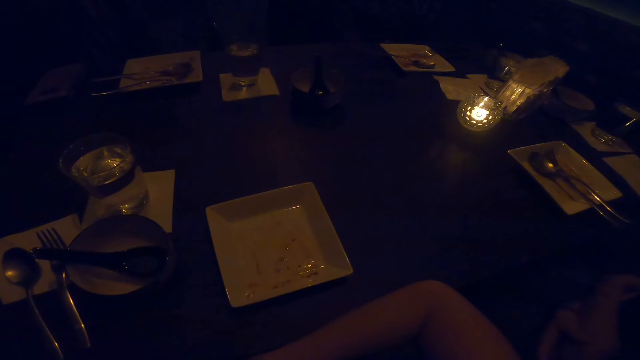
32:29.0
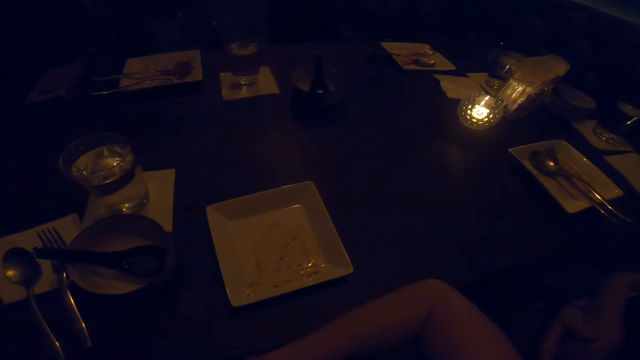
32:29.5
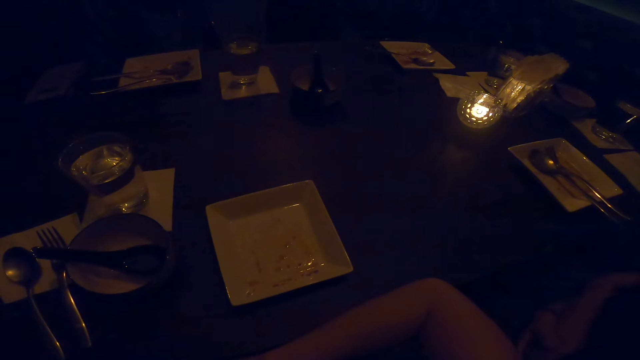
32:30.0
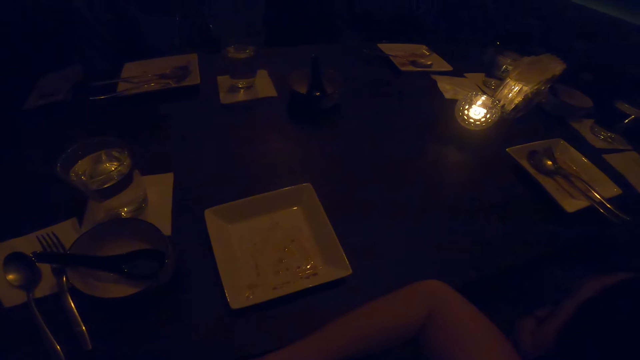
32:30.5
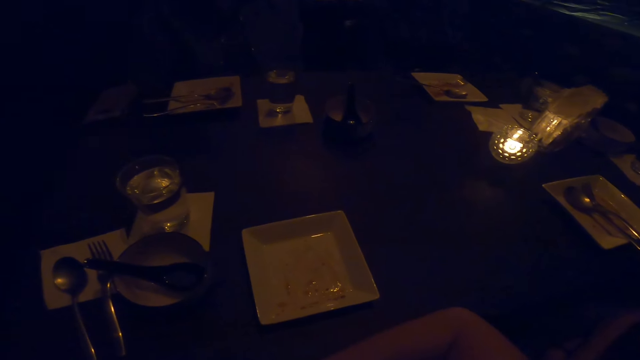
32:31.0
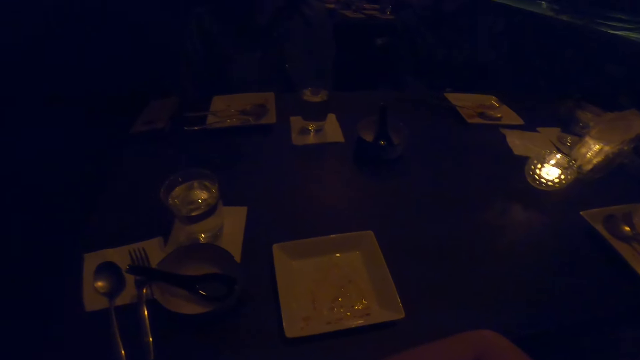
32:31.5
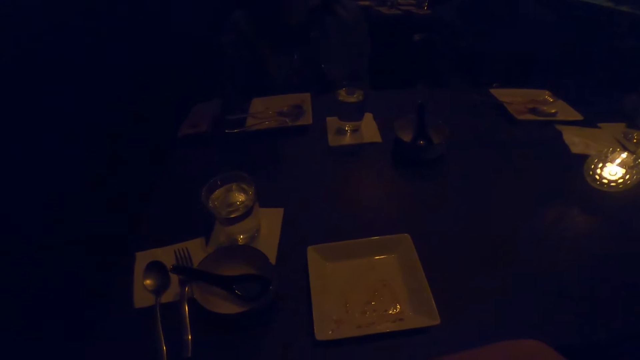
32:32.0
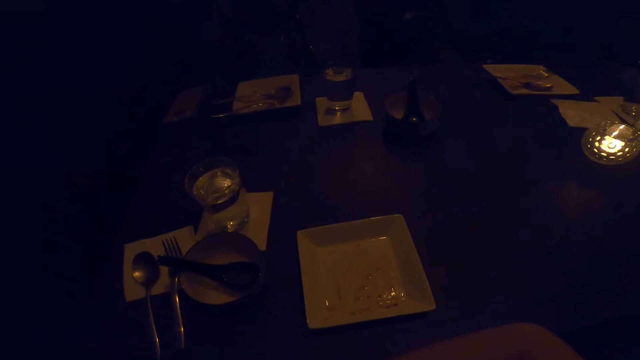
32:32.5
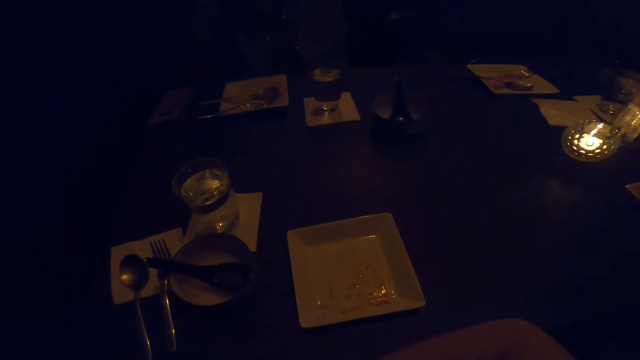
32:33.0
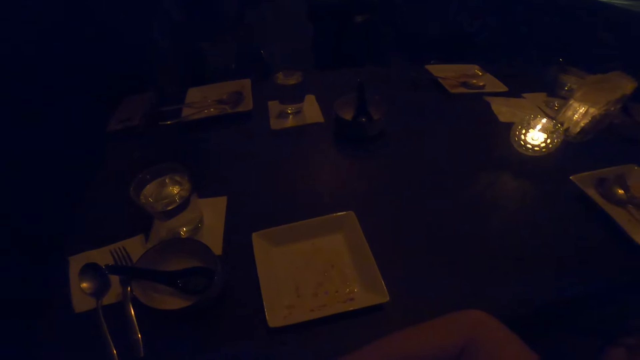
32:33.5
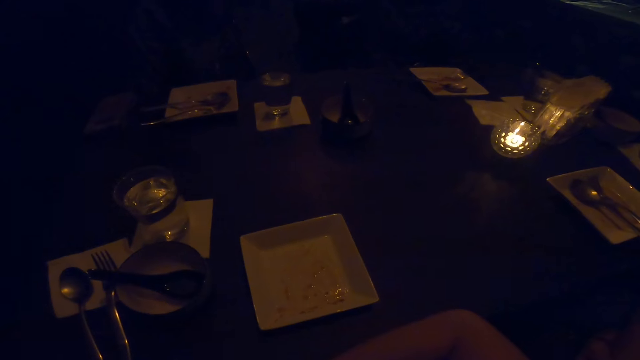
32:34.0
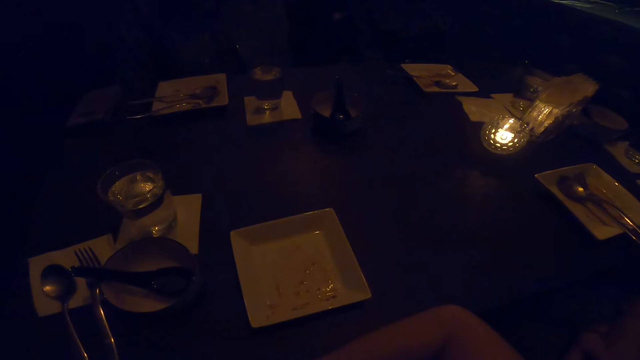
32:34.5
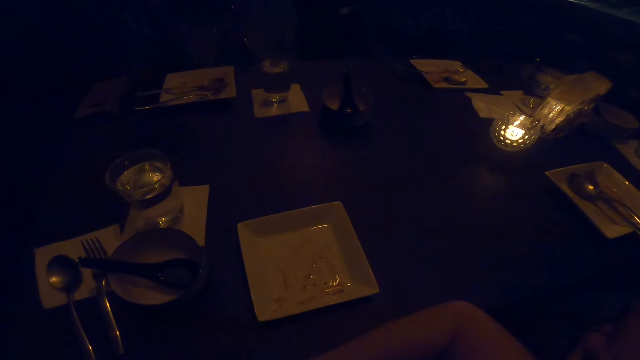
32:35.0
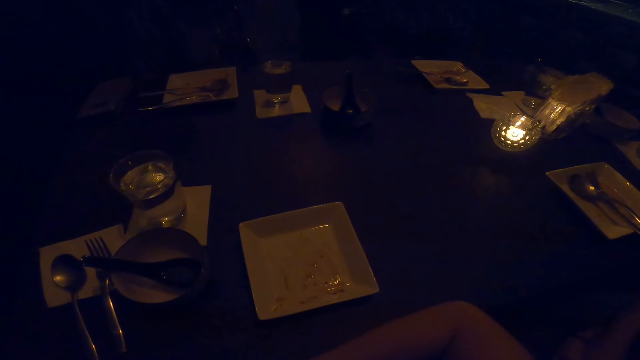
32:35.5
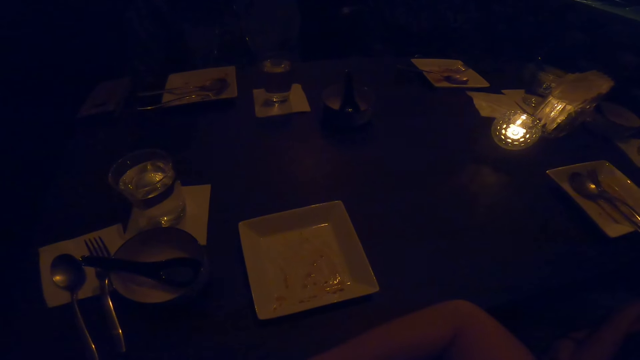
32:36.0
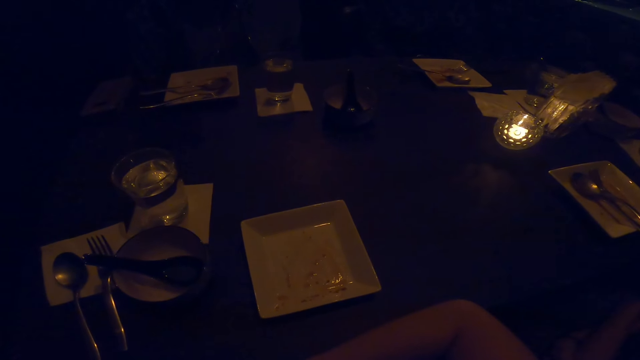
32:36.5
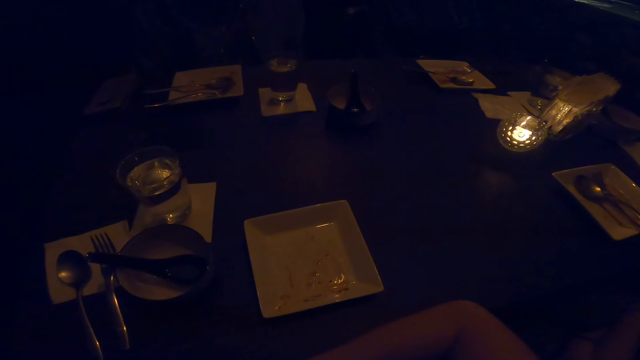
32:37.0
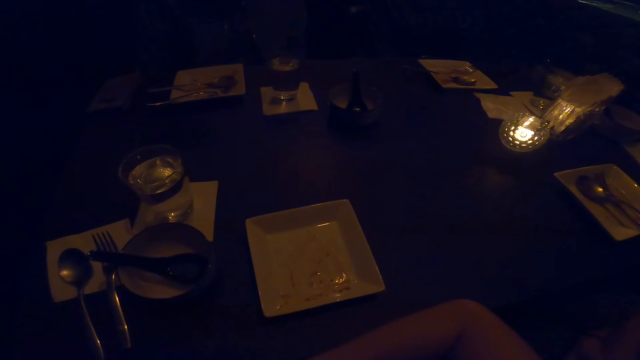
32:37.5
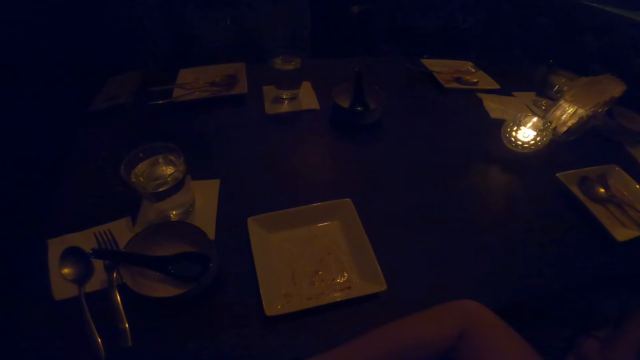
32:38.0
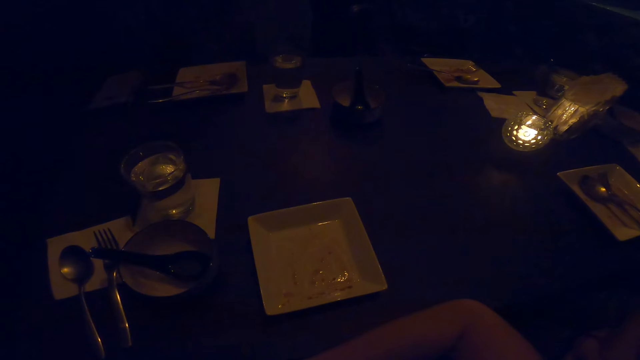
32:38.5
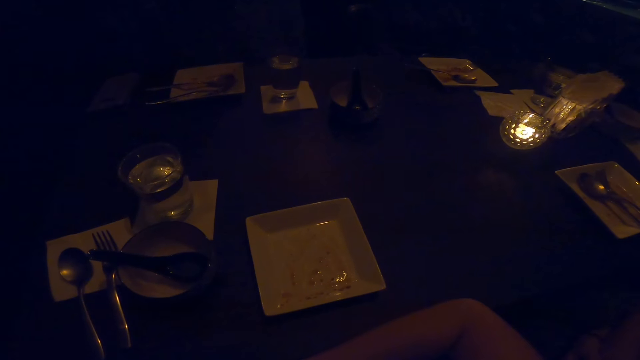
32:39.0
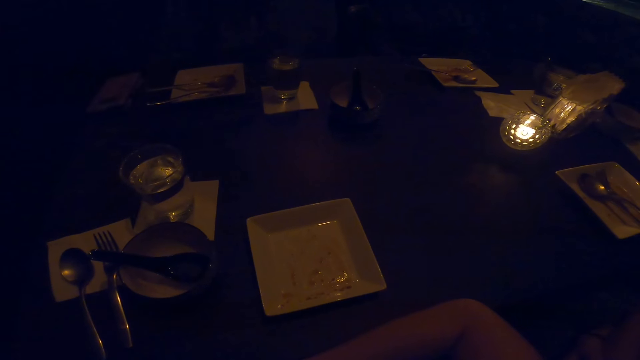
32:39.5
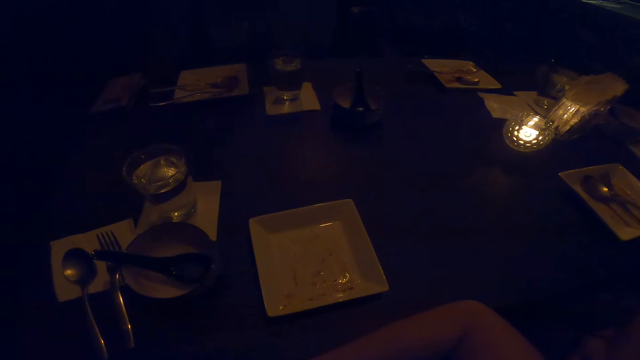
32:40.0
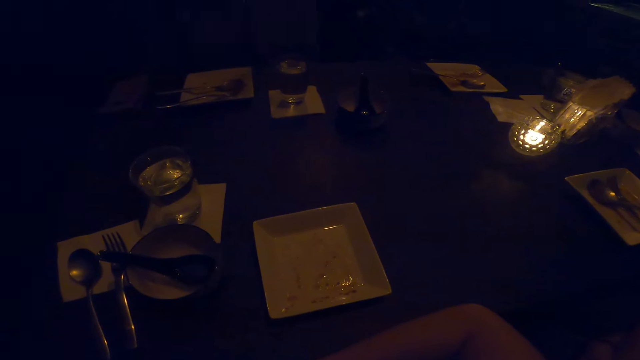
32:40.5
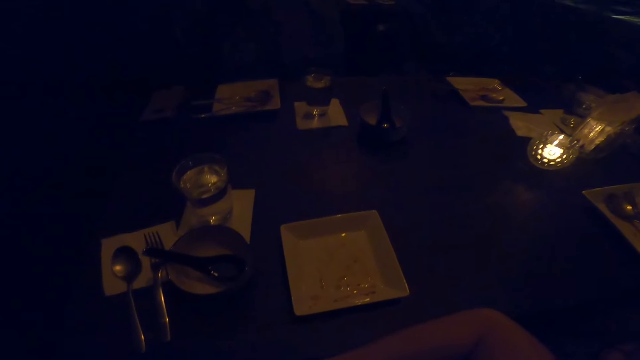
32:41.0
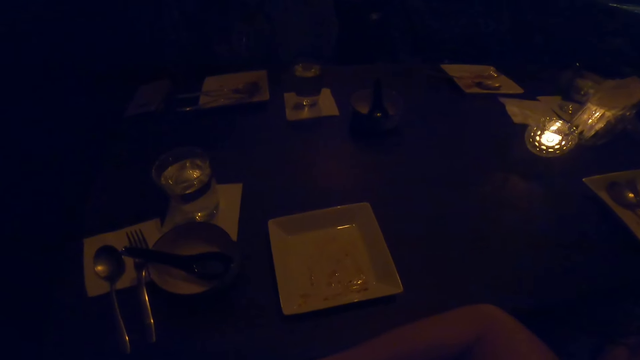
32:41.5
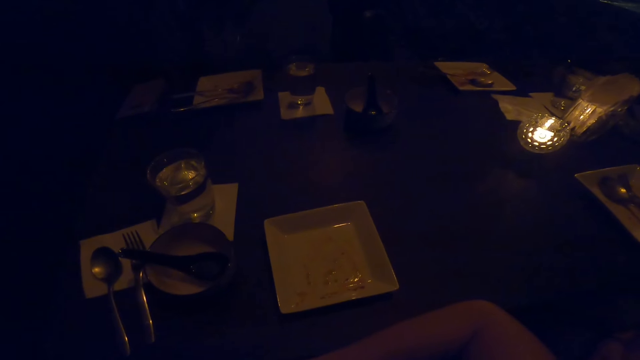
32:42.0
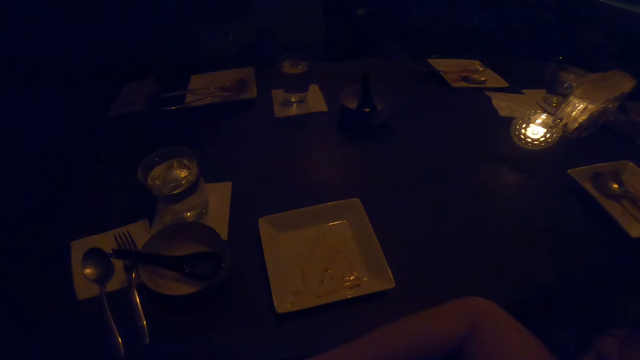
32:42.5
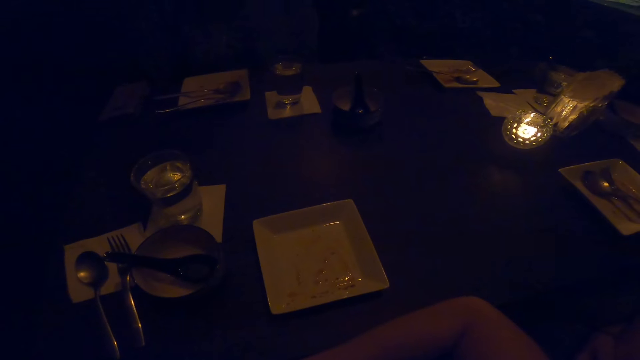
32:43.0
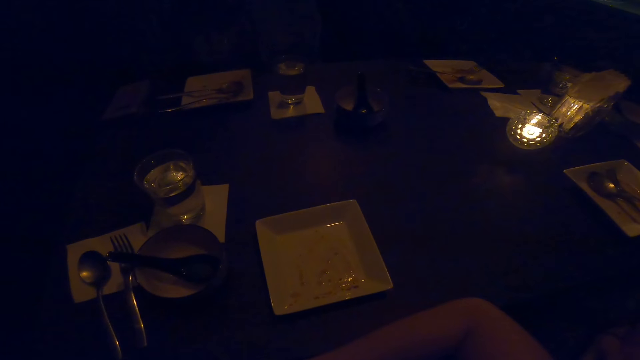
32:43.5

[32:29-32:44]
The camera wearer looks around. A woman moves her body.

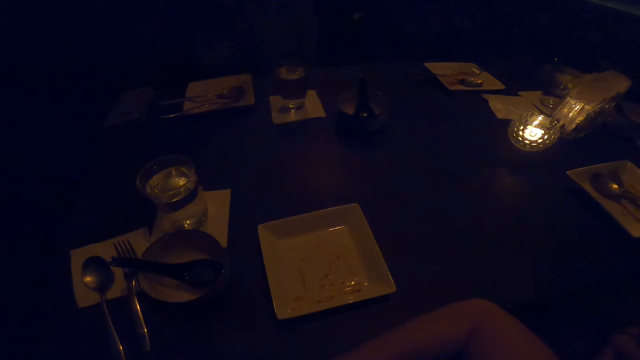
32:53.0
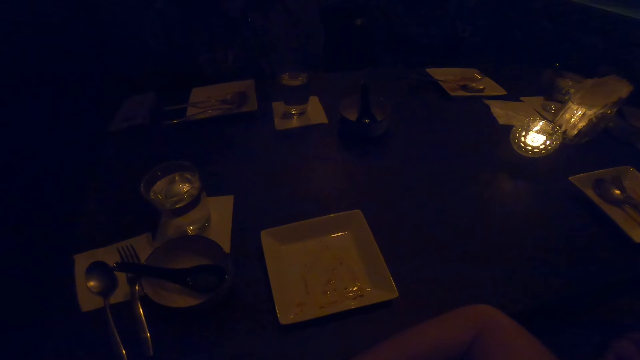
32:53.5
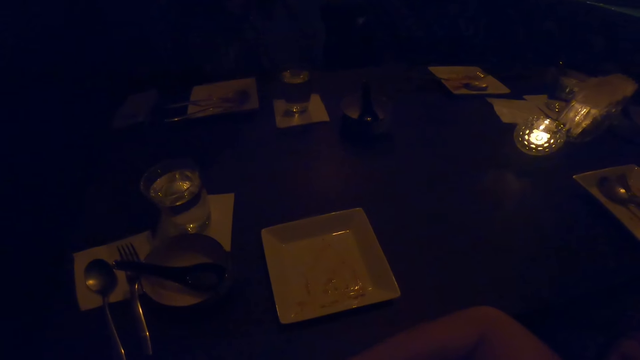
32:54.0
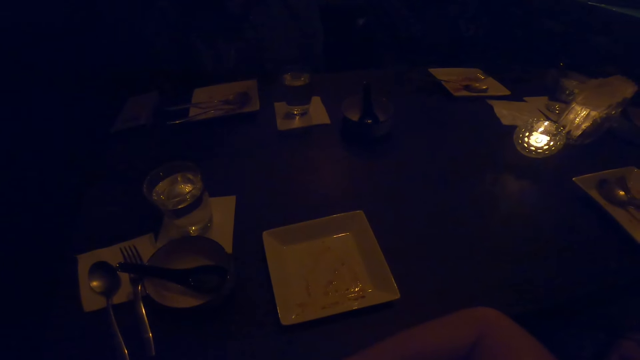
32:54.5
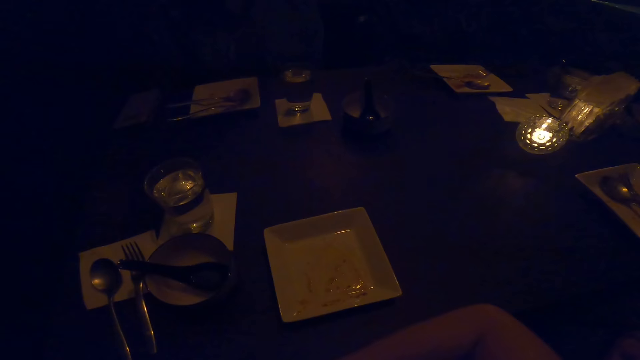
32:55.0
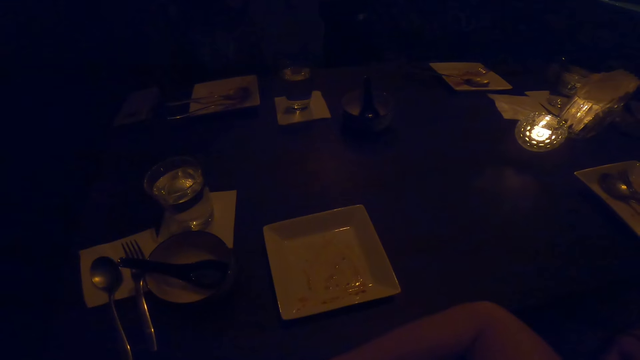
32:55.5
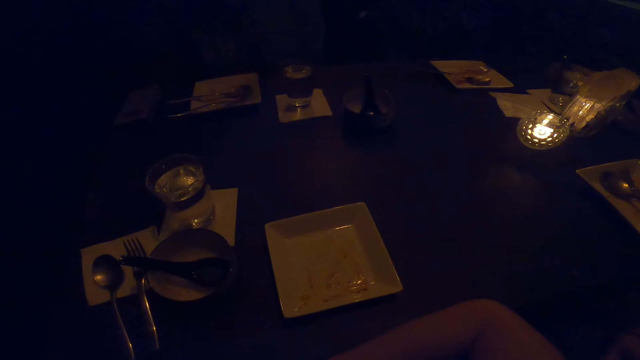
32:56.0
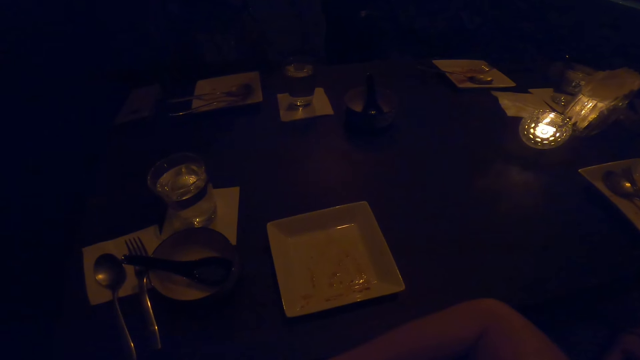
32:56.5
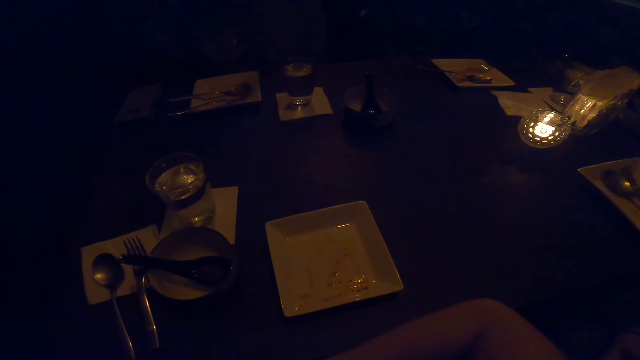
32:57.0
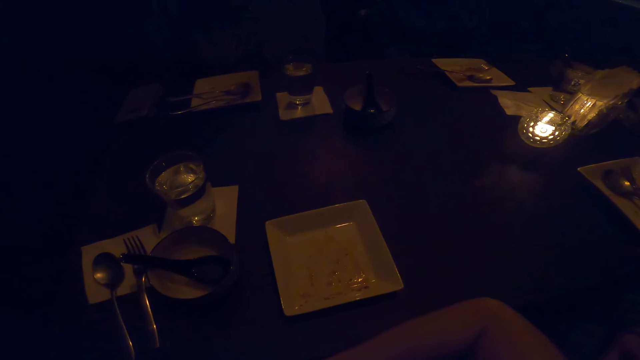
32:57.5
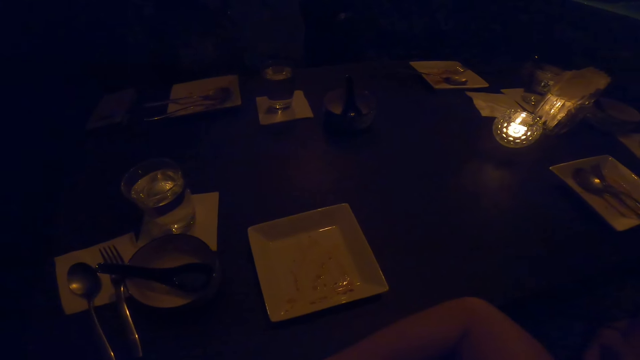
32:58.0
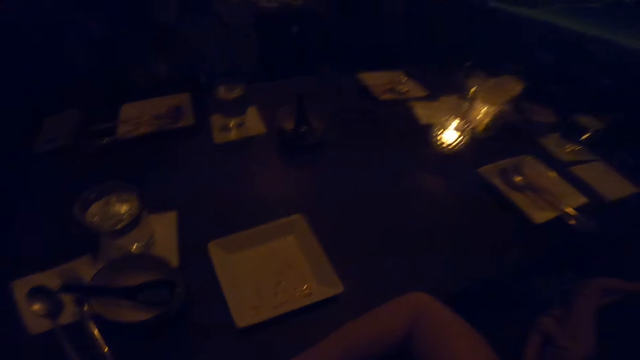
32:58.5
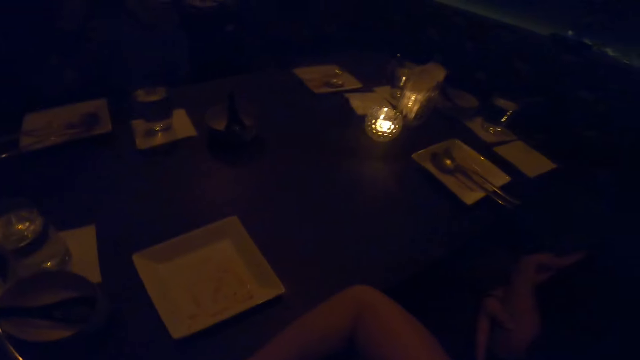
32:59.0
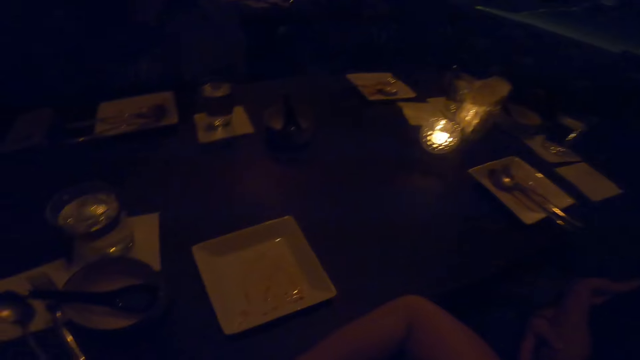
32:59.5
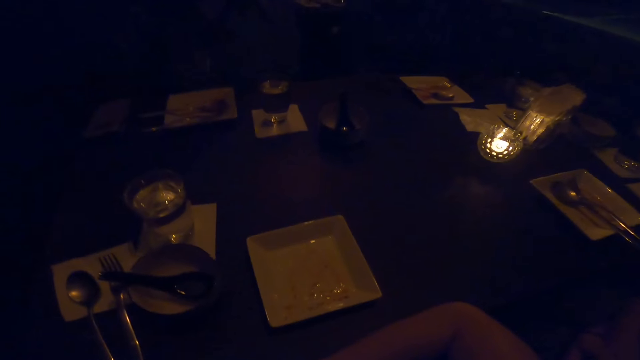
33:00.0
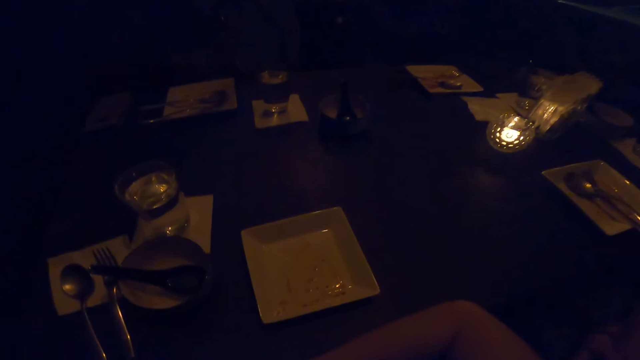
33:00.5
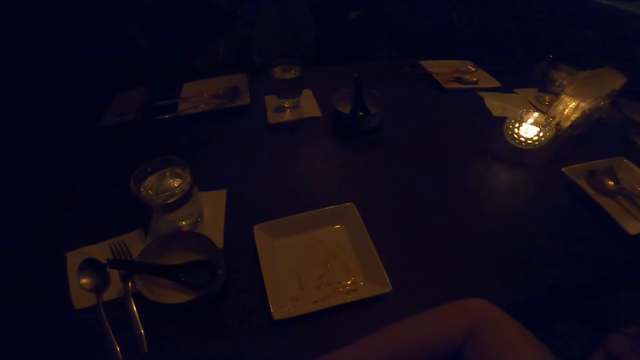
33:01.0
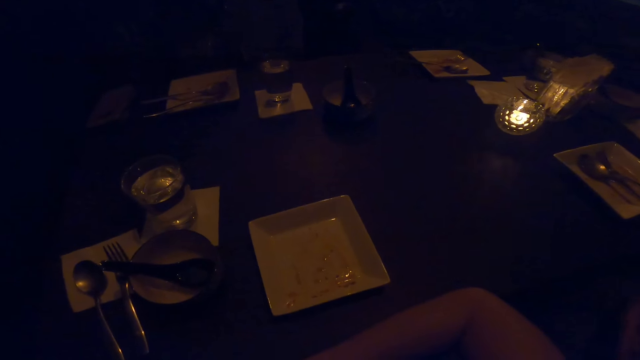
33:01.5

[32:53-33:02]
The camera wearer looks around.
